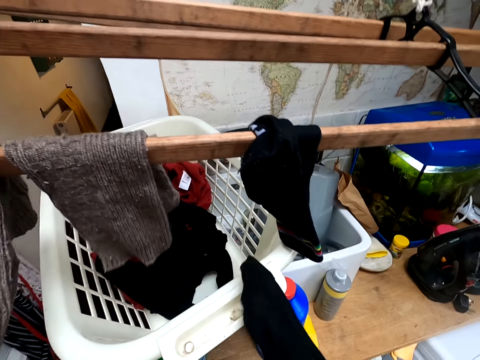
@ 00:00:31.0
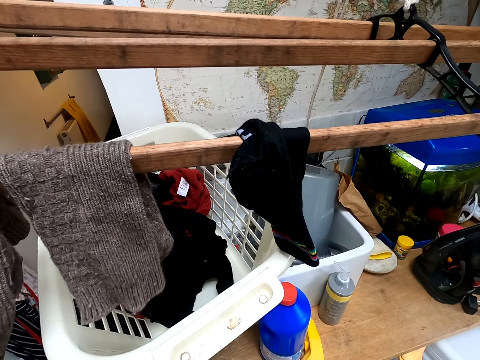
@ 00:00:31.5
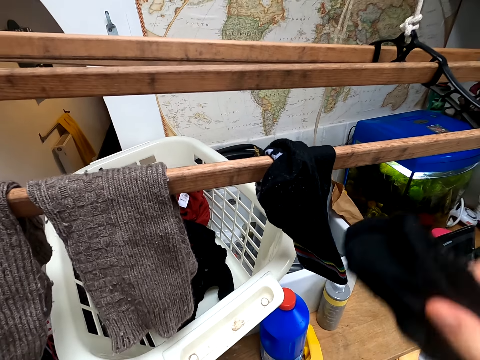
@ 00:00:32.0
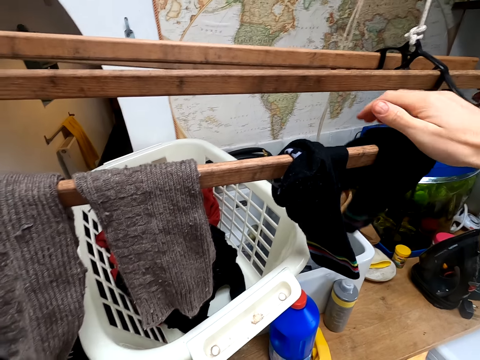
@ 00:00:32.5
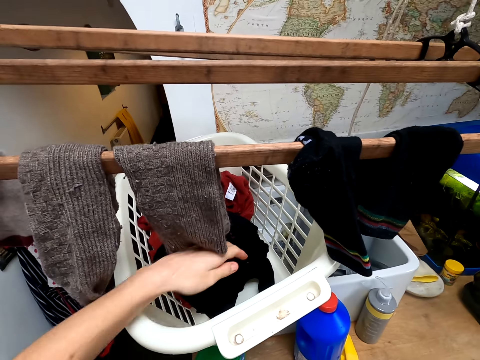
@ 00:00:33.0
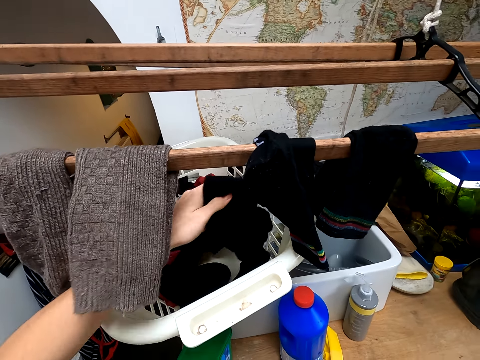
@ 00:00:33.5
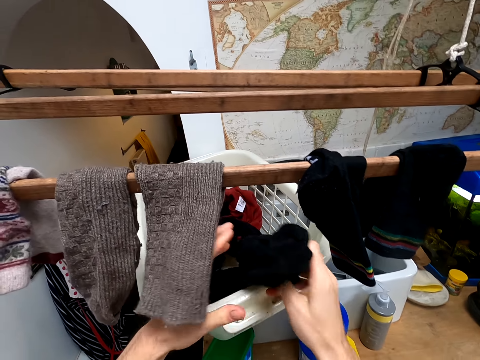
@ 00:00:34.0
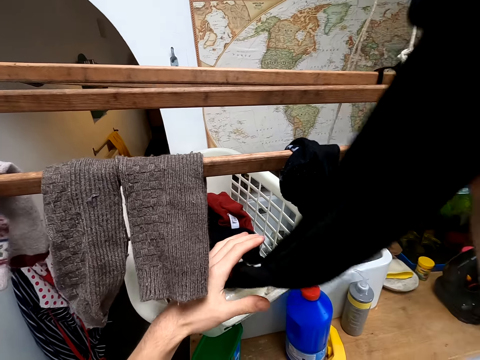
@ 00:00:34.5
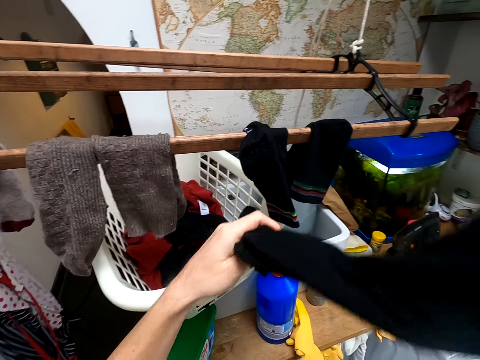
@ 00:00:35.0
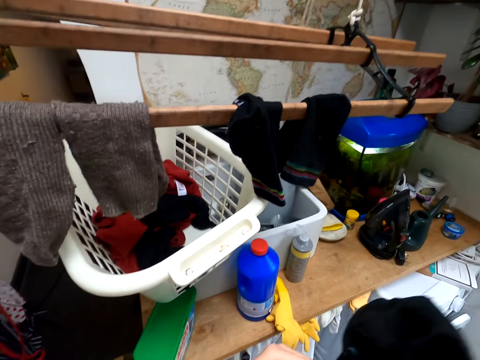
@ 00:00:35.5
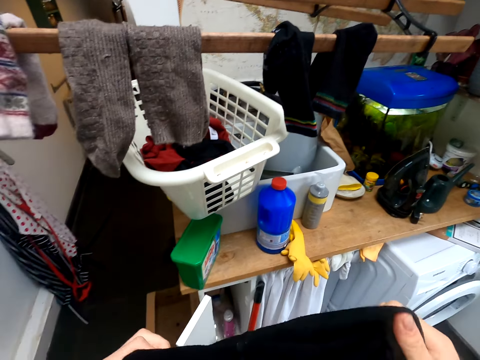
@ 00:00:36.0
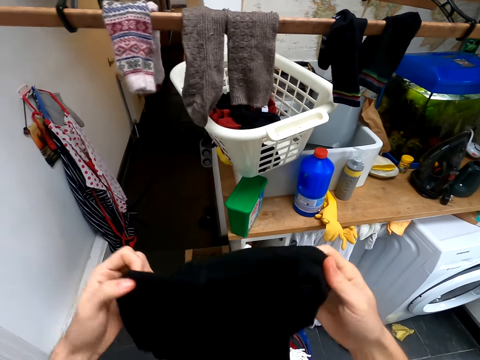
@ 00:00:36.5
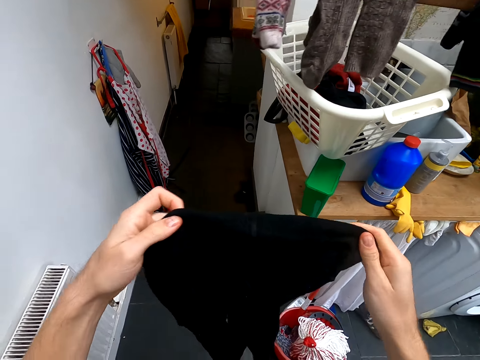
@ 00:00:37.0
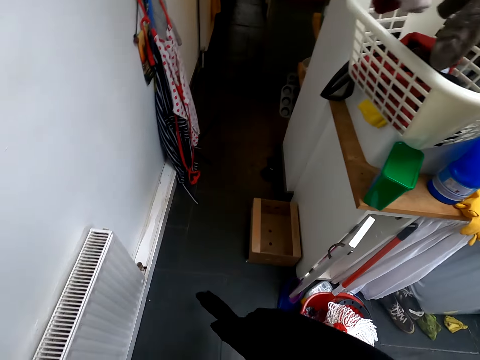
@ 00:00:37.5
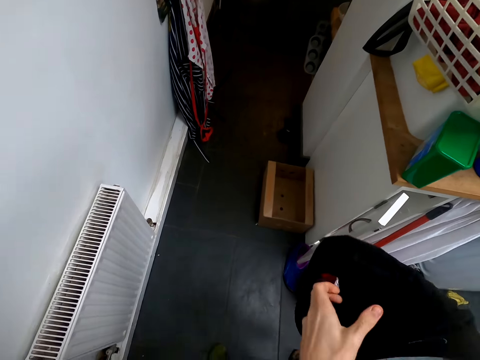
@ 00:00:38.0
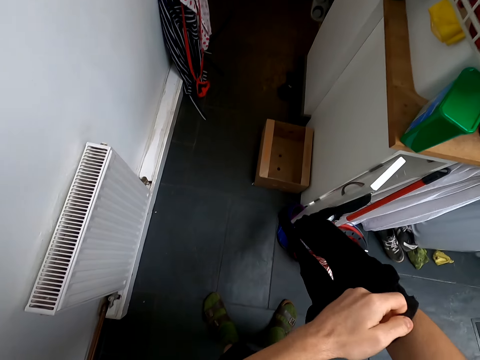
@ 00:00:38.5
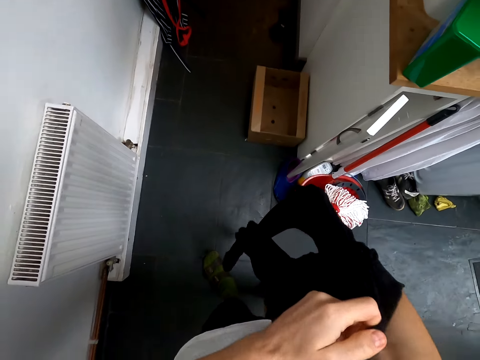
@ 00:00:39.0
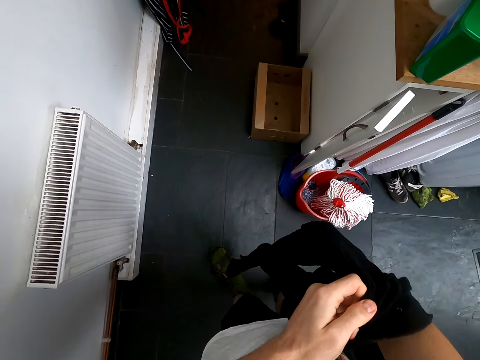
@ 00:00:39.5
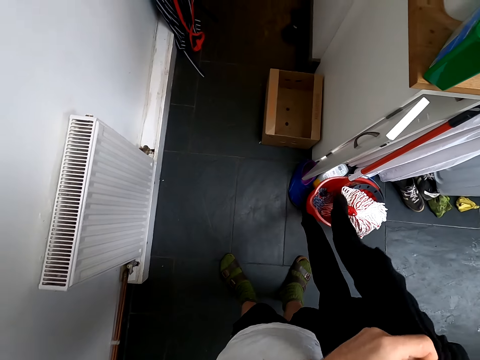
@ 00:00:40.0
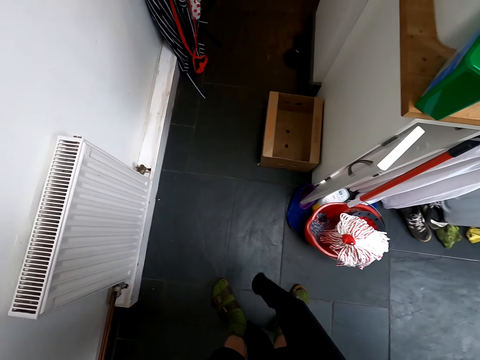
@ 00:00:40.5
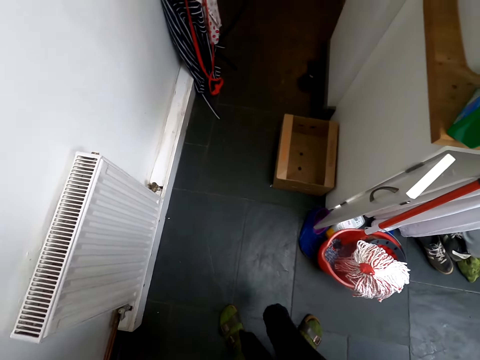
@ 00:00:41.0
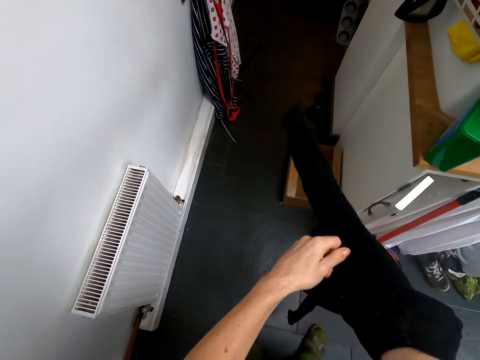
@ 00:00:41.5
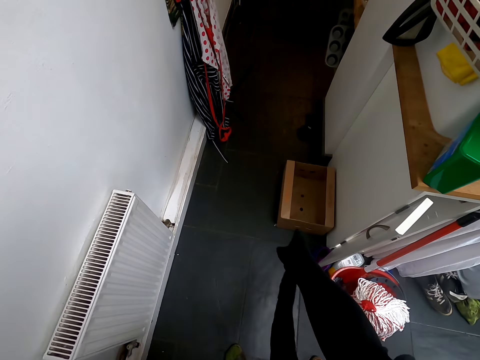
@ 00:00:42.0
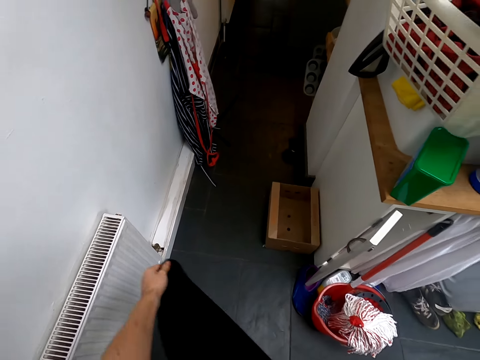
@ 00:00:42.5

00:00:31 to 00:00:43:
The camera wearer hangs the socks. They take clothes from the laundry basket. They hold the clothes with both hands. They turn the clothes.

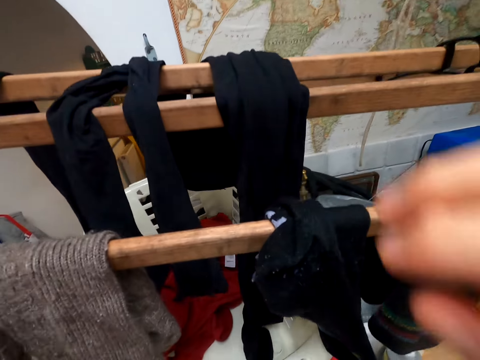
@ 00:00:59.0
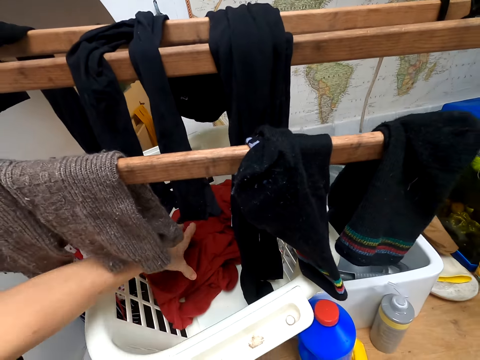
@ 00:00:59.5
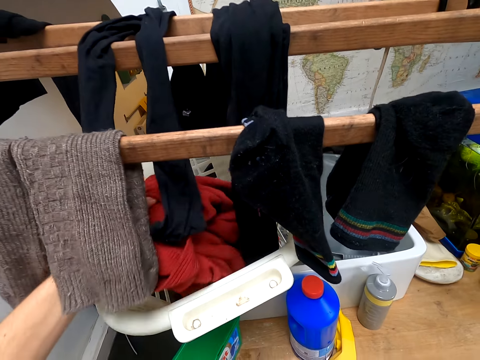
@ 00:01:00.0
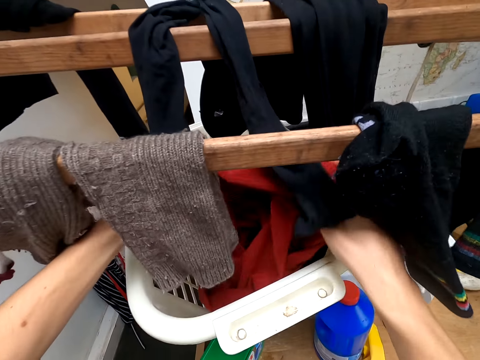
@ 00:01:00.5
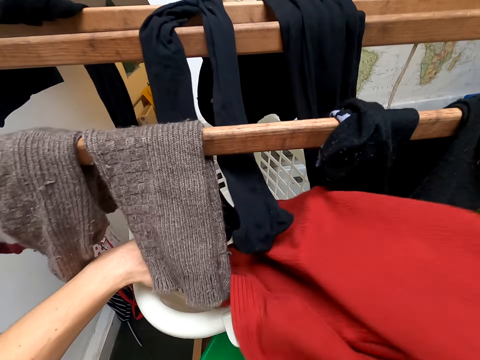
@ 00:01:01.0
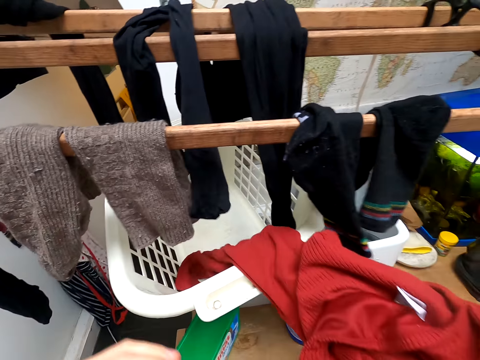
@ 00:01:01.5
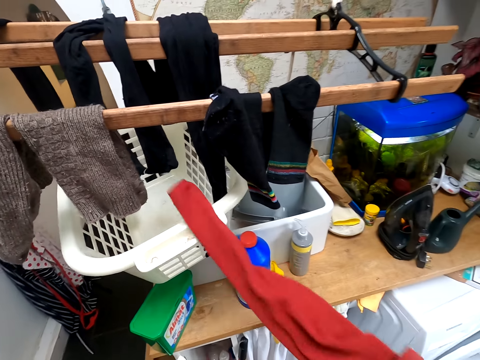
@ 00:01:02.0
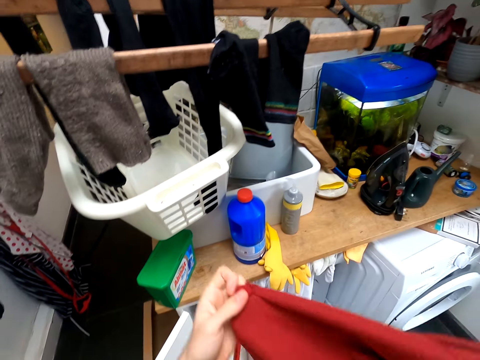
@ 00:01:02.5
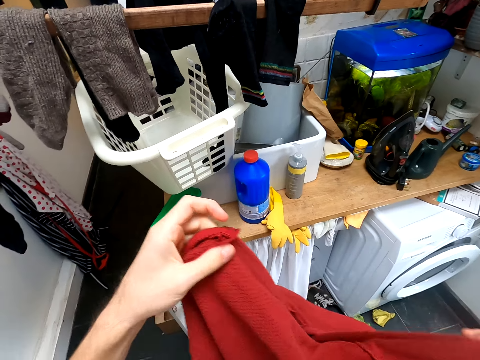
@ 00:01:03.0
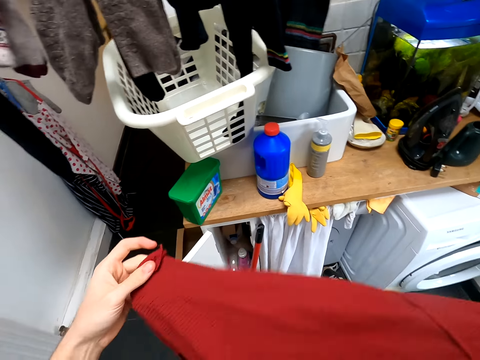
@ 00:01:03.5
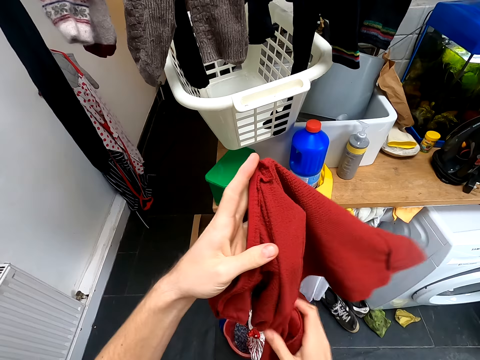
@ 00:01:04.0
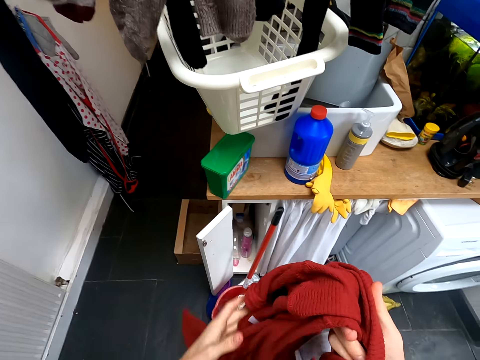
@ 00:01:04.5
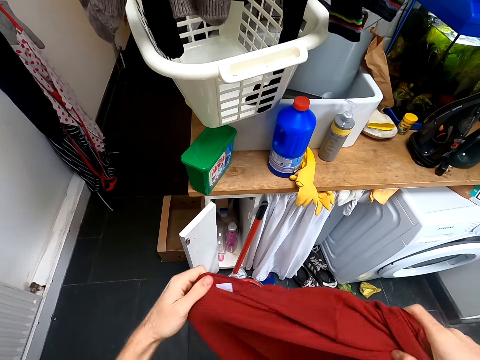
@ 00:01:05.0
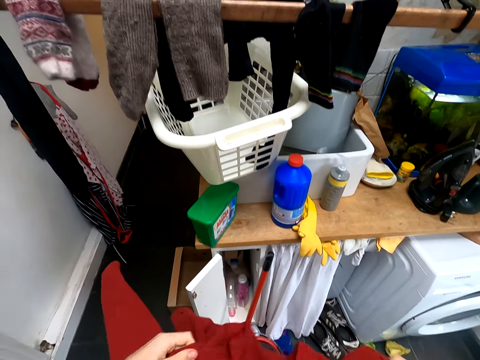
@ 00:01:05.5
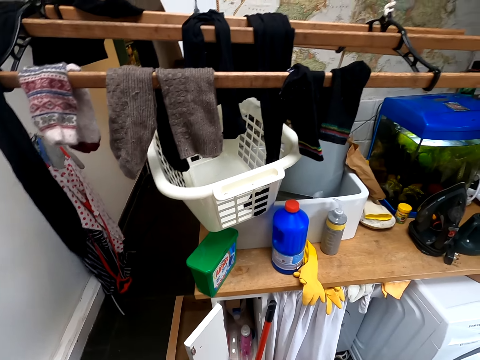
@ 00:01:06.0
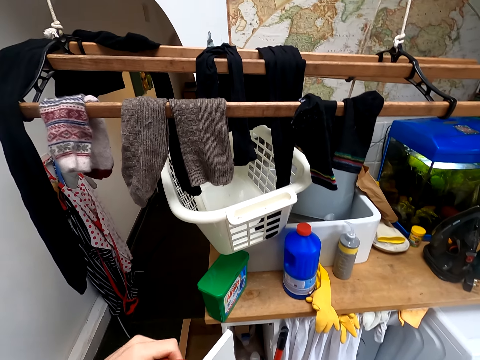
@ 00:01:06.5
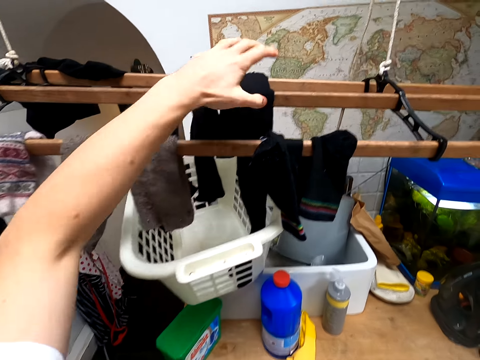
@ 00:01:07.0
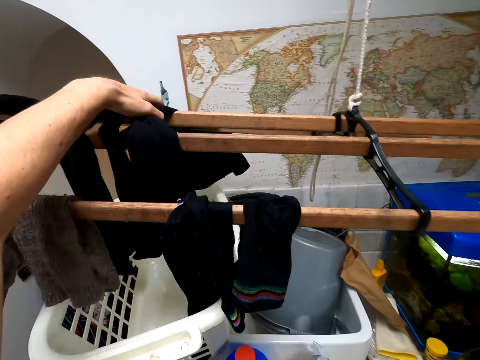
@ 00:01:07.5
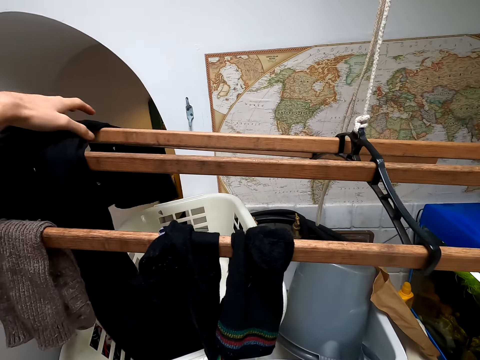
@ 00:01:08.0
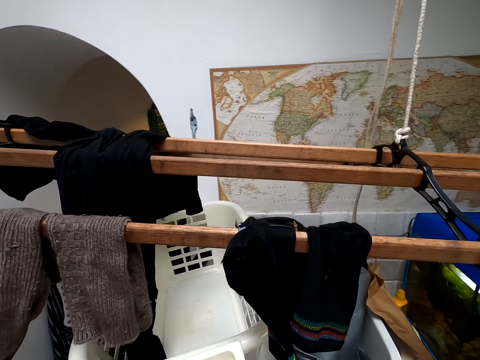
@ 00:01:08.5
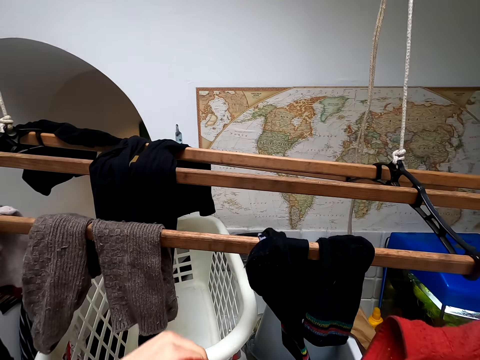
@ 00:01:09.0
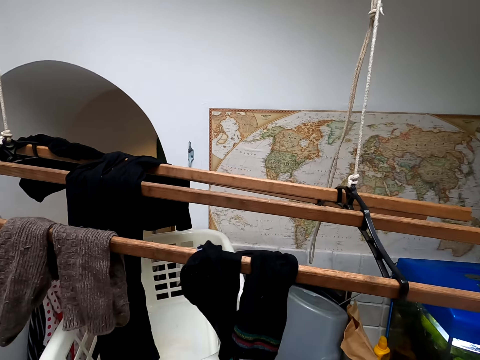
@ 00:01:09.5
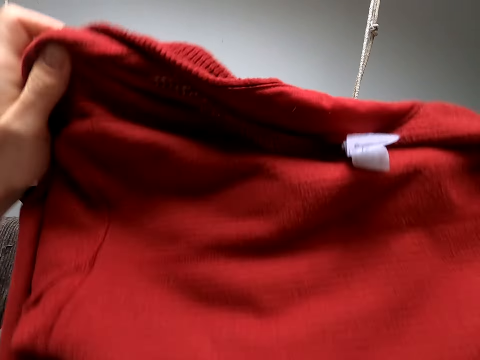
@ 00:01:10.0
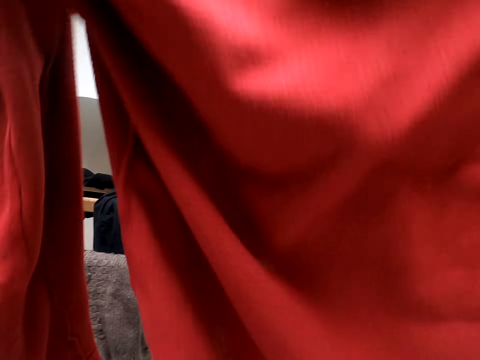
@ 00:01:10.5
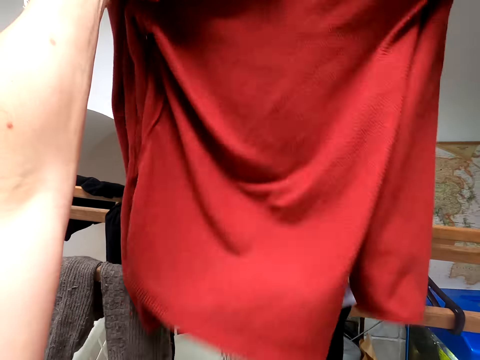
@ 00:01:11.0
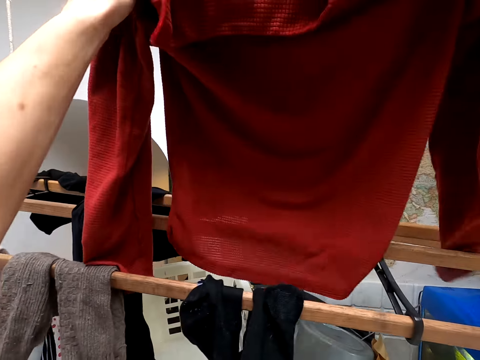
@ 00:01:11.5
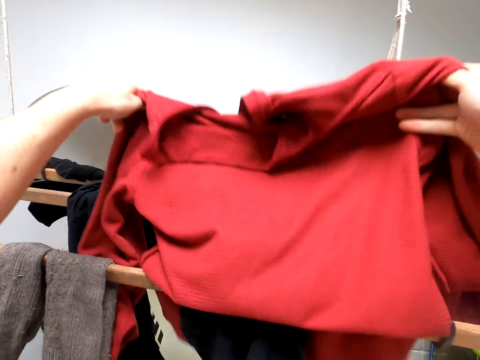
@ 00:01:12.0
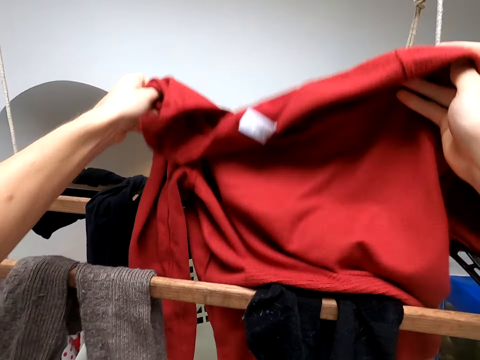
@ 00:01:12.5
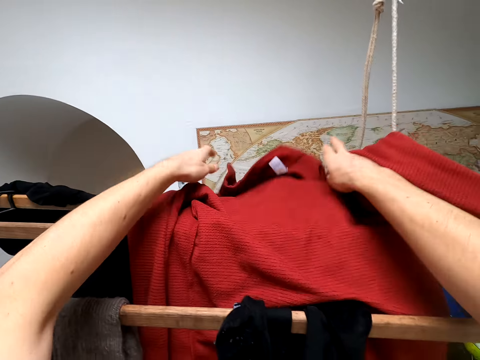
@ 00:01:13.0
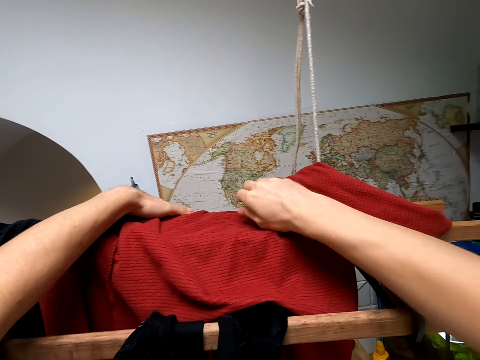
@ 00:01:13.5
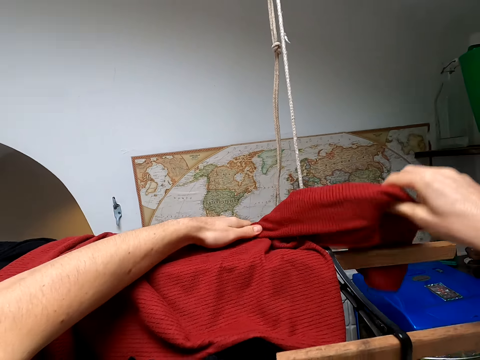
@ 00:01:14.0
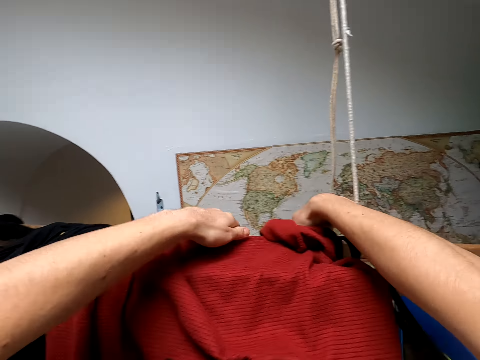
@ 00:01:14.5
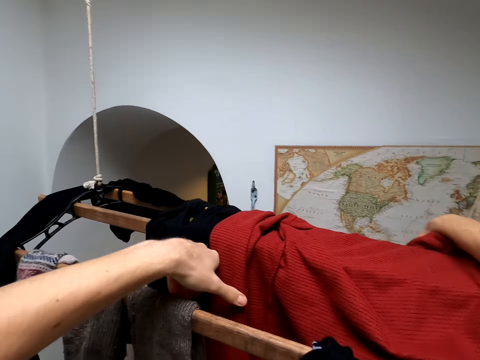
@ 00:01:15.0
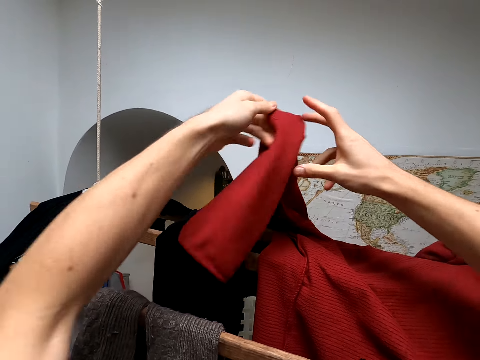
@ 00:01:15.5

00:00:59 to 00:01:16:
The camera wearer takes other clothes from the laundry basket. They hold the clothes with both hands. They remove a hand from the clothes. They hold the clothes with both hands. They stretch the clothes. They raise a hand. They align the clothes on the hanger stand. They lower the hand. They hold the clothes with both hands. They lift the clothes. They hang the clothes on the hanger stand.
